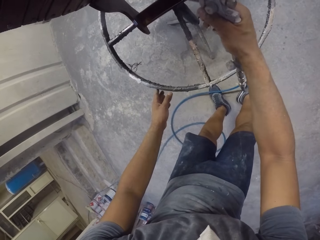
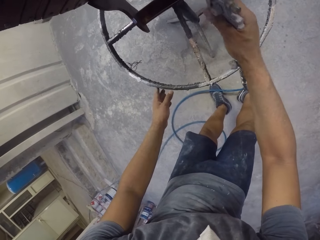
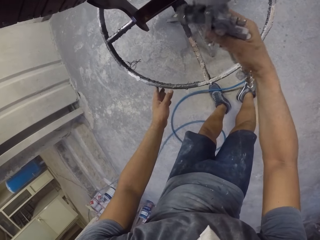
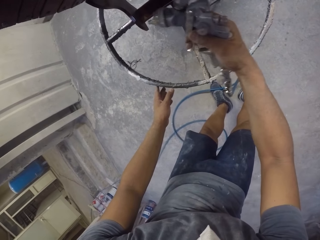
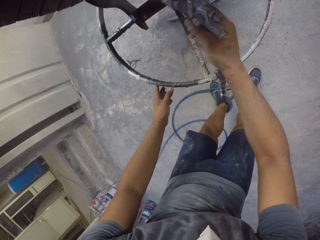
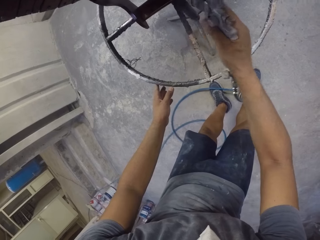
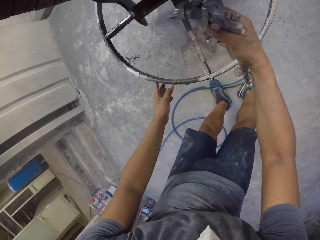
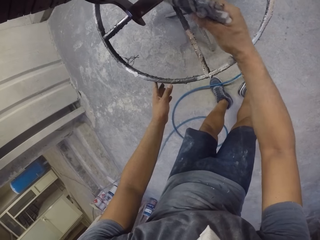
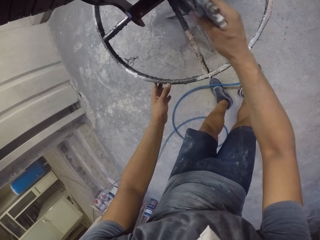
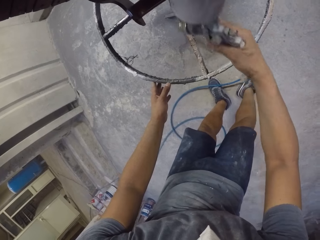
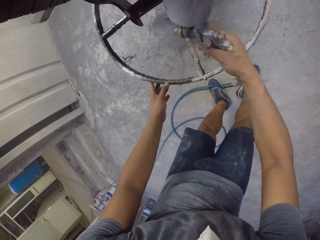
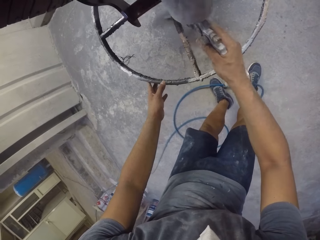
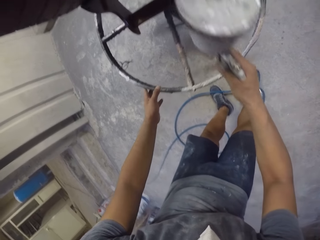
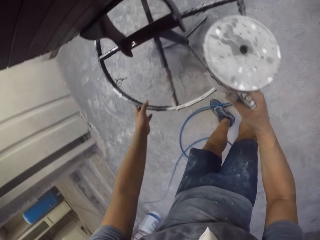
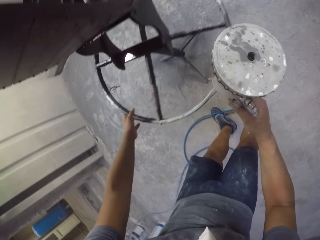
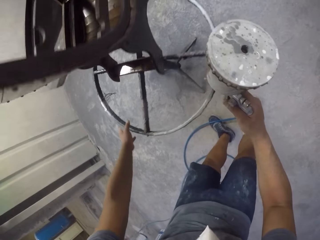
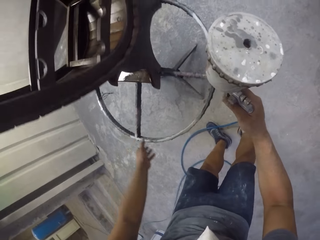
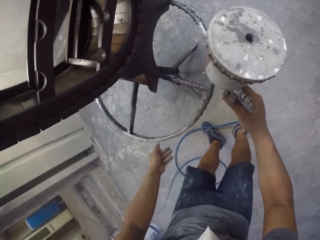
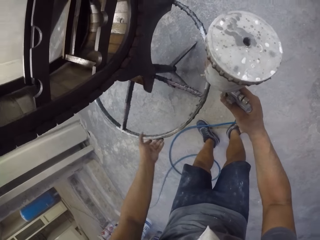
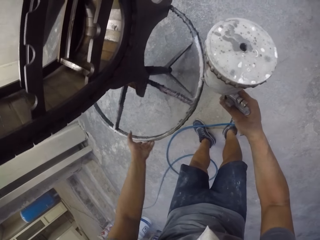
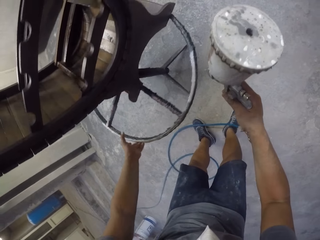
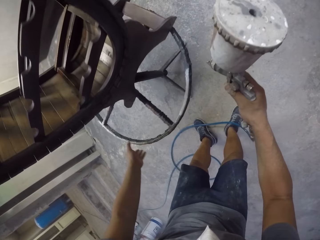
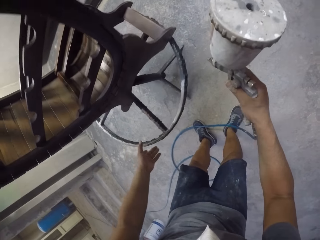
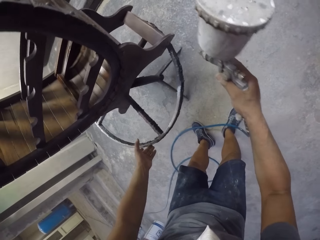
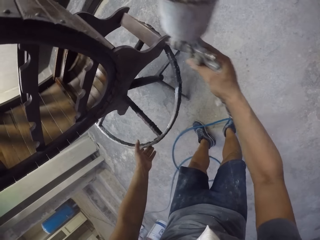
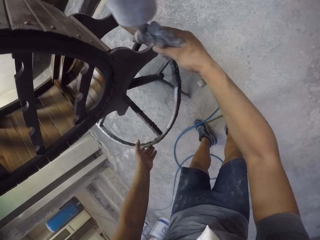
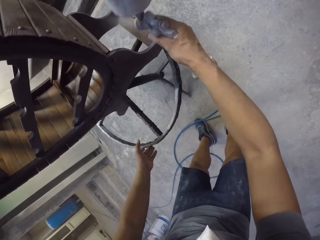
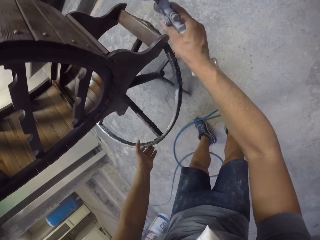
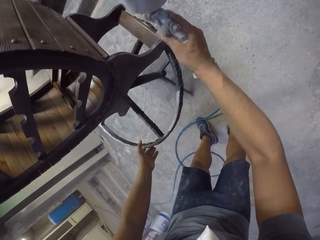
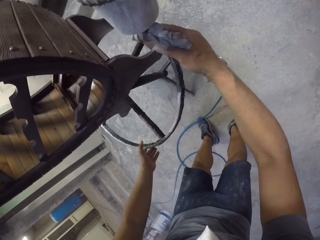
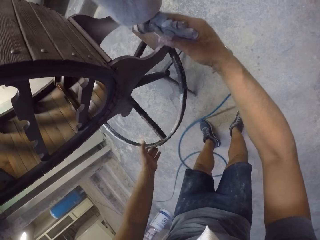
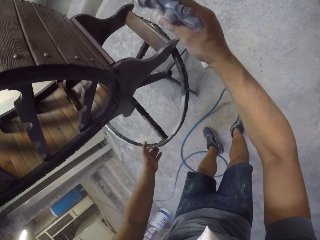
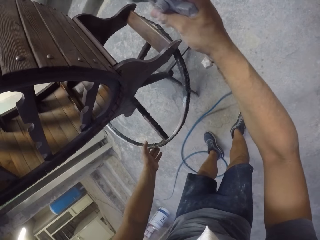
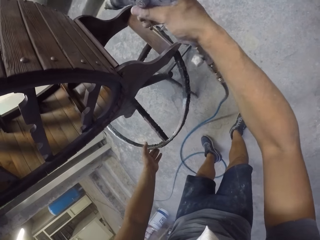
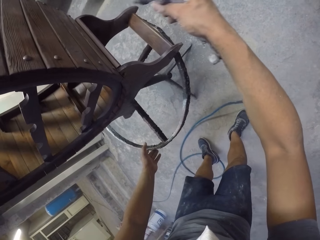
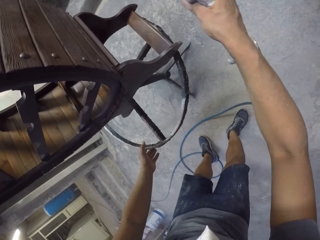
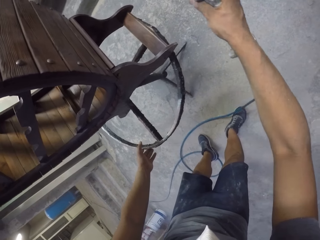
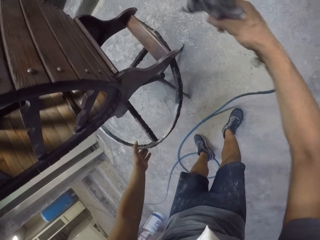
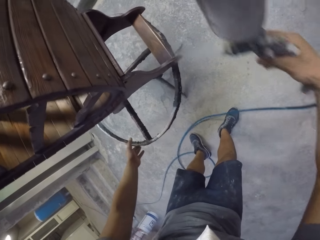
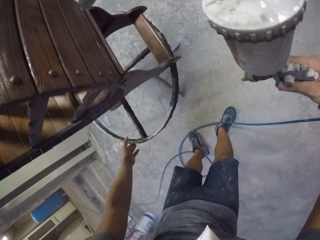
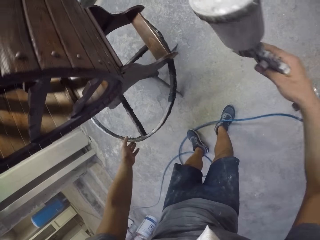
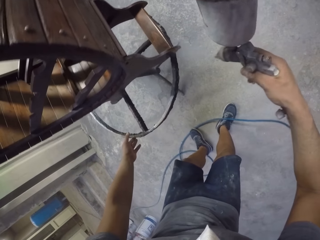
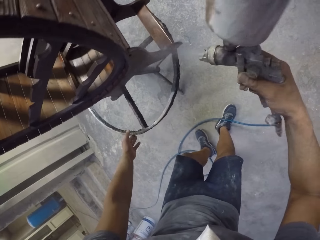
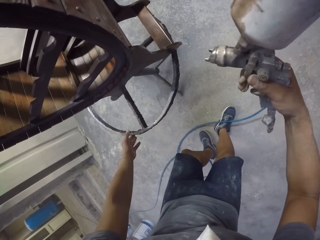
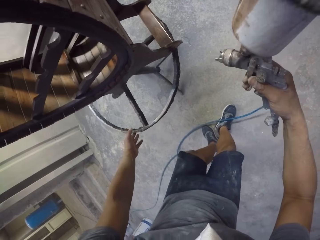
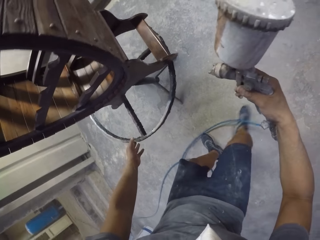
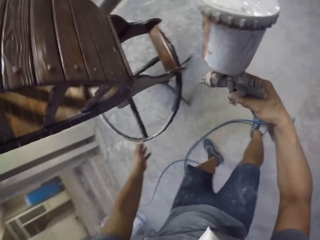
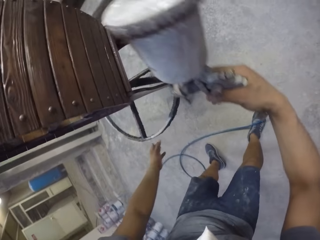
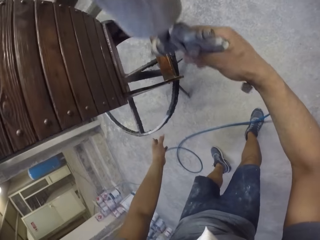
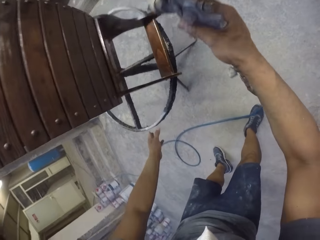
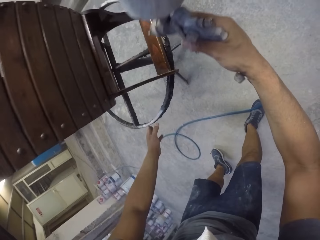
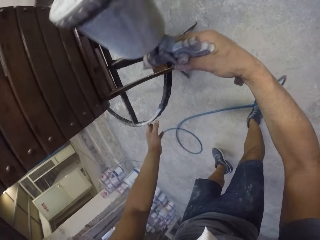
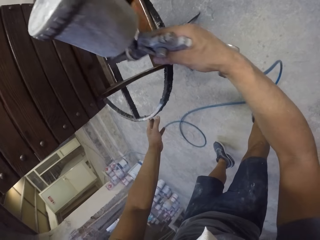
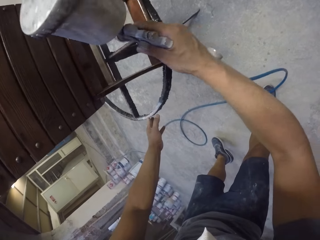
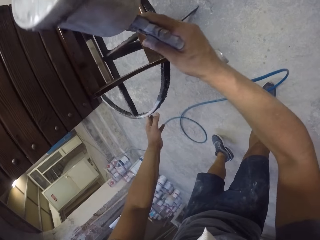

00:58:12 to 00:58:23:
The camera wearer rotates a metallic stand with the left hand. They spray paint on a wooden stand with a paint spray gun. They hold the metallic stand with the left hand.

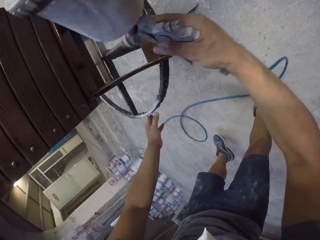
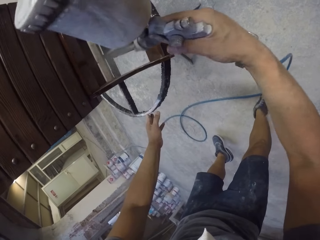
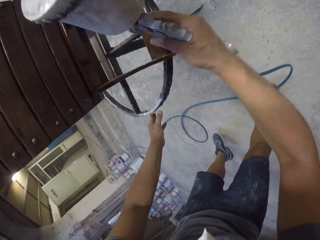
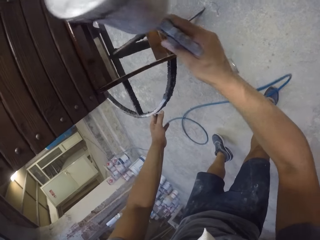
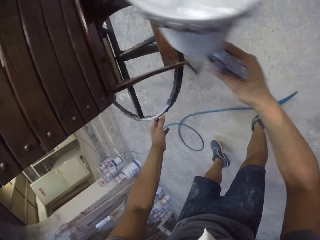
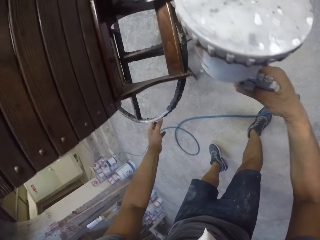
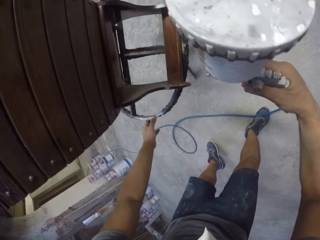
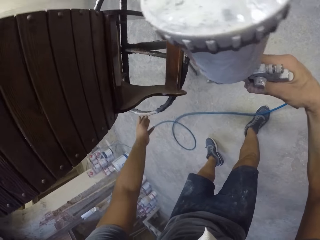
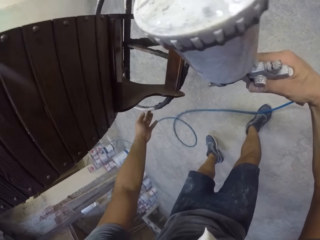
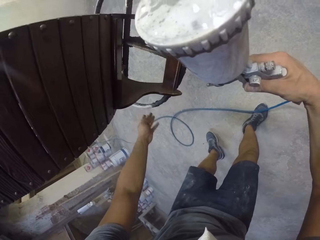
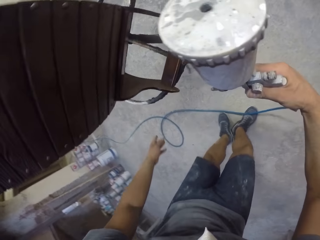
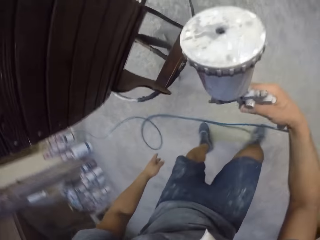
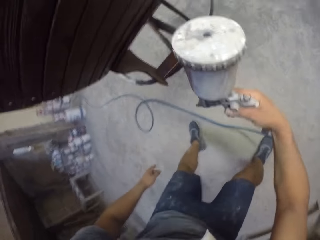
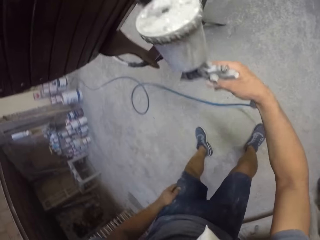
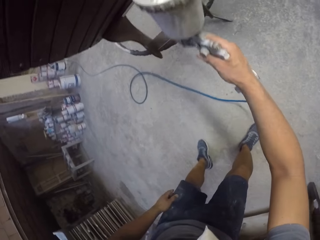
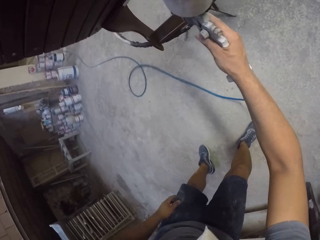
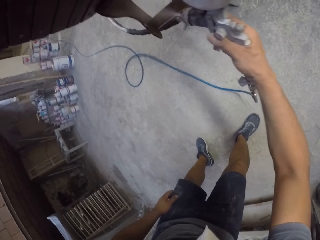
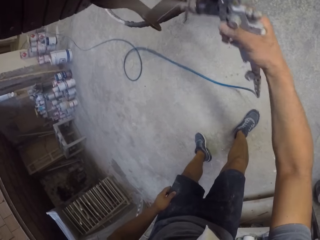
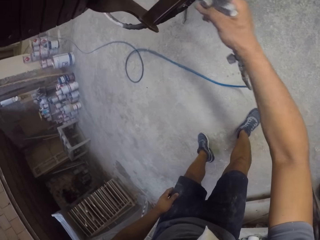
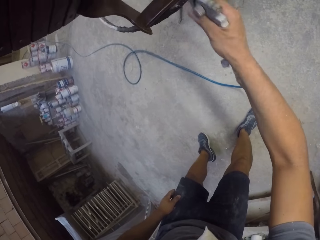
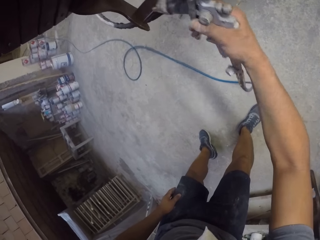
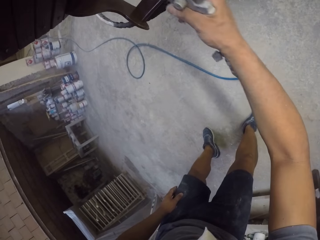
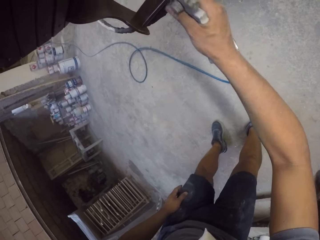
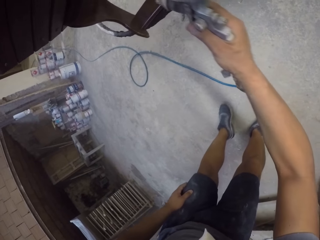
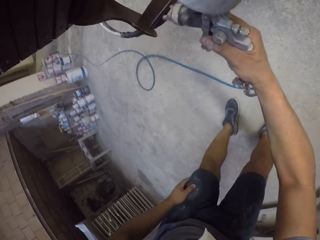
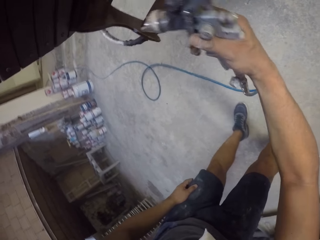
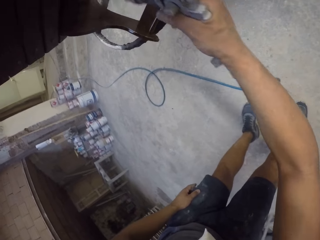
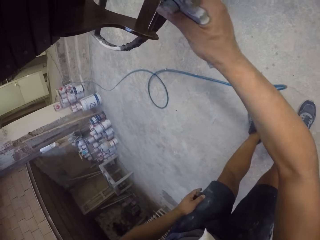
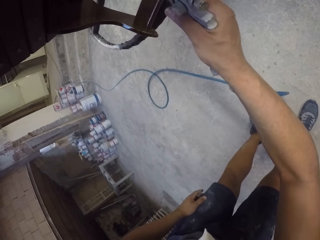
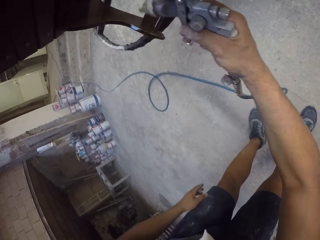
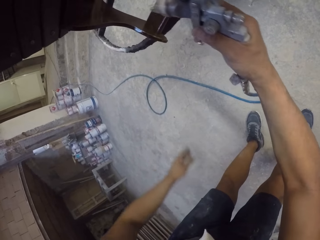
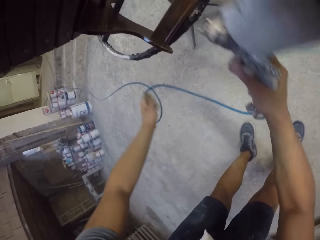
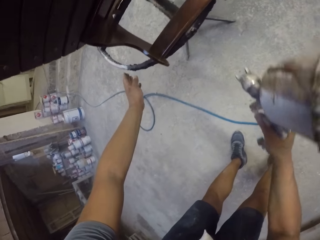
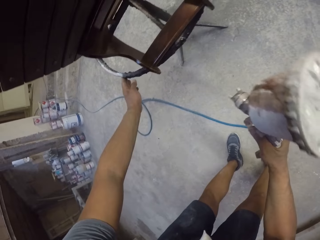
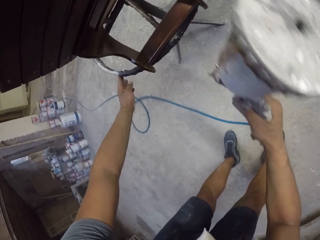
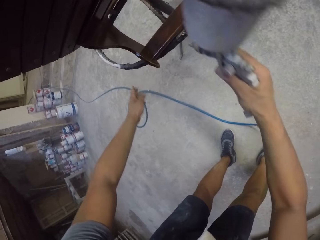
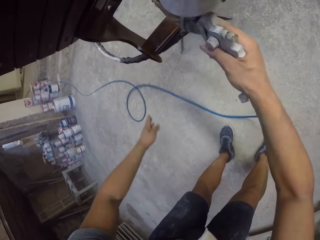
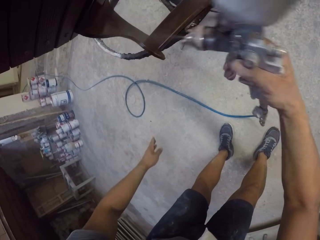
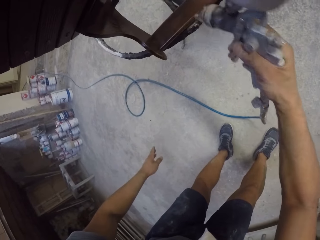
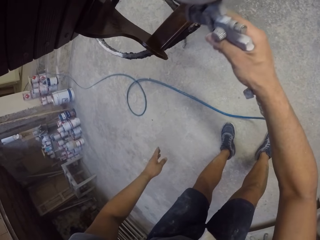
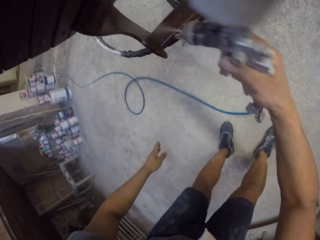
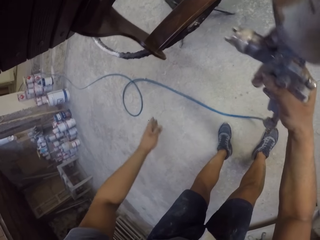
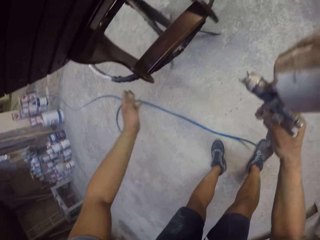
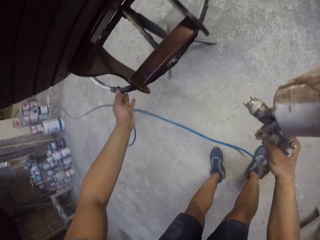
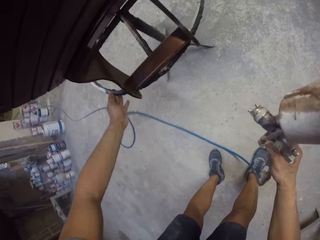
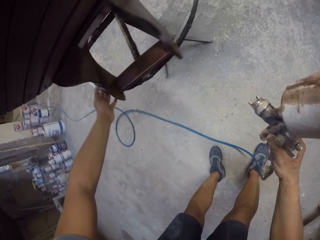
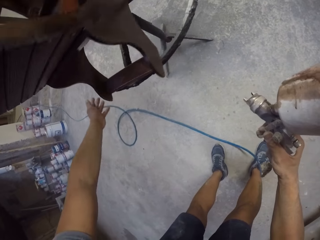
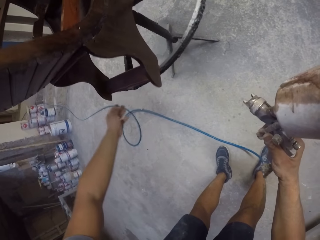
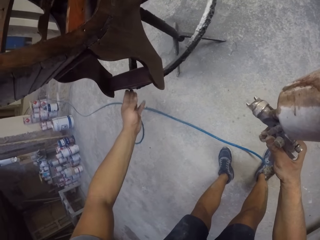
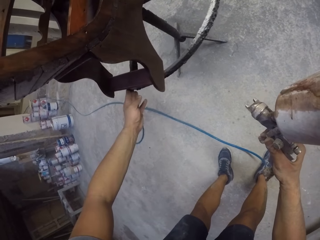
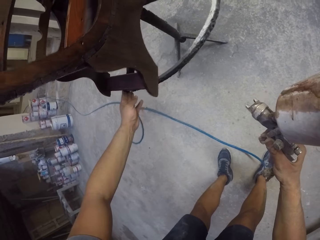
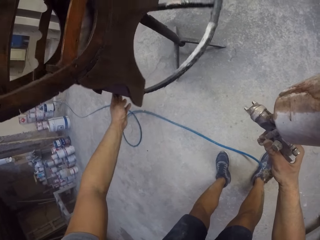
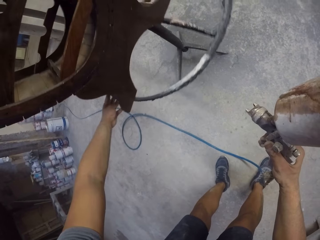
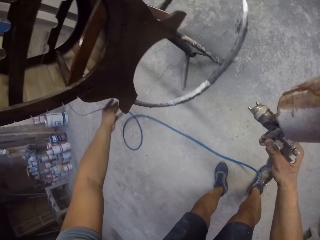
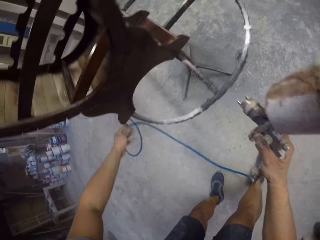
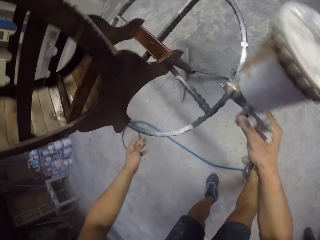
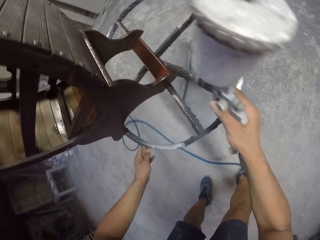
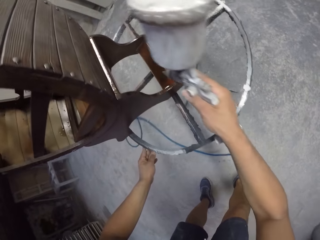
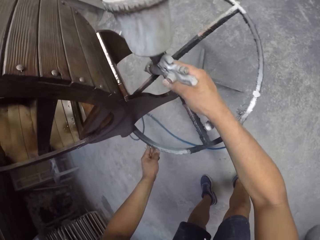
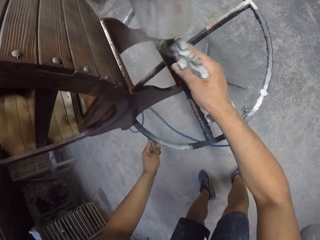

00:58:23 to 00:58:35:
The camera wearer rotates a stand with the left hand. They spray paint on a wooden stand with a spray gun. They rotate the stand with the left hand.
